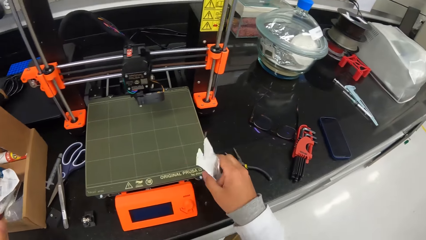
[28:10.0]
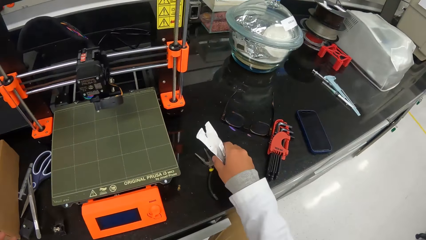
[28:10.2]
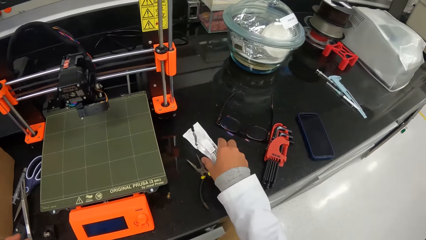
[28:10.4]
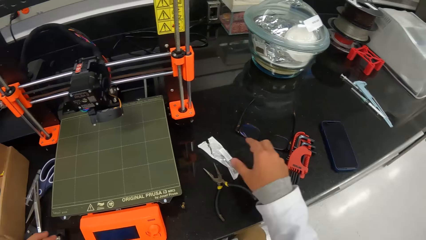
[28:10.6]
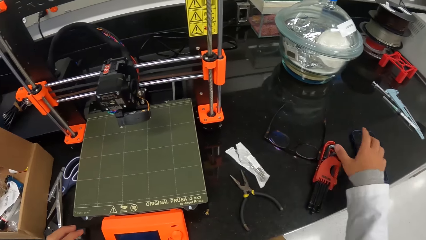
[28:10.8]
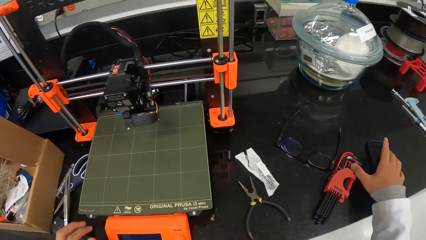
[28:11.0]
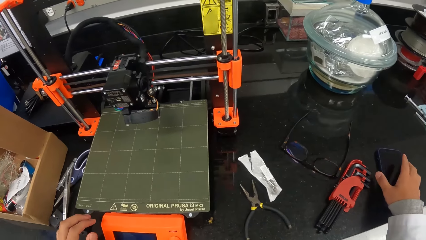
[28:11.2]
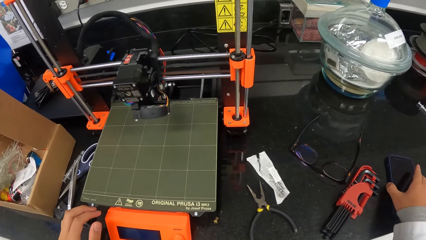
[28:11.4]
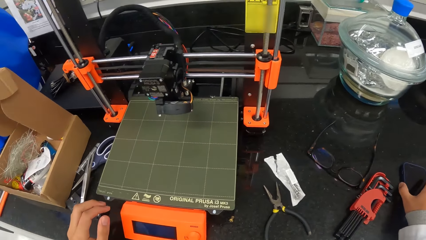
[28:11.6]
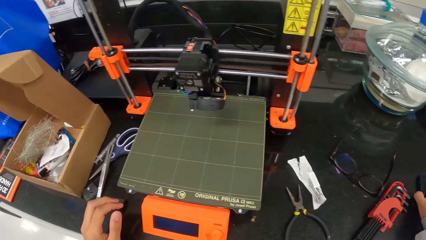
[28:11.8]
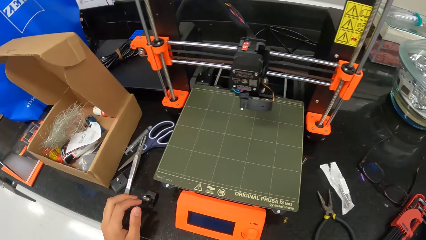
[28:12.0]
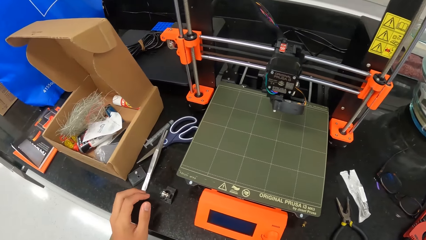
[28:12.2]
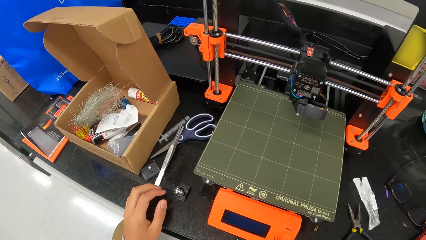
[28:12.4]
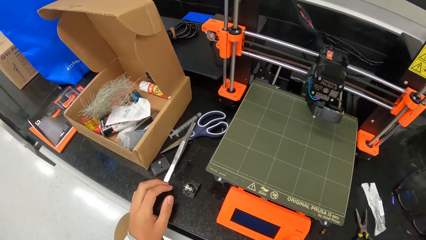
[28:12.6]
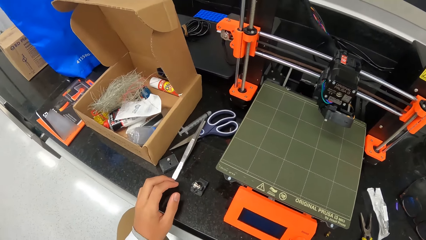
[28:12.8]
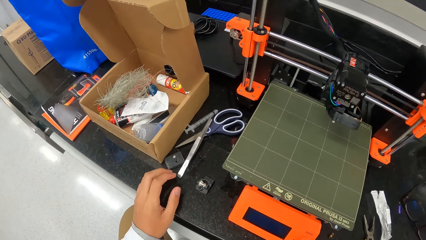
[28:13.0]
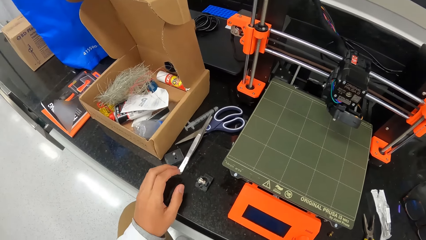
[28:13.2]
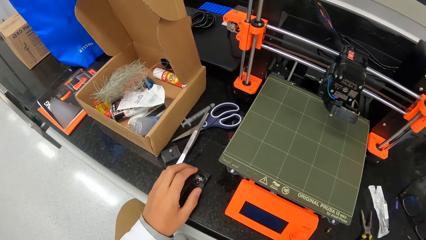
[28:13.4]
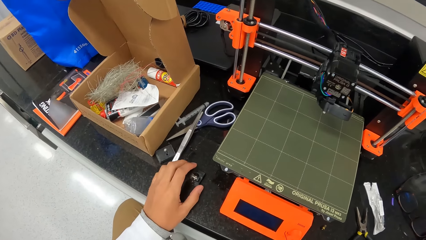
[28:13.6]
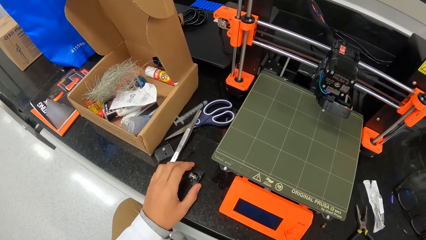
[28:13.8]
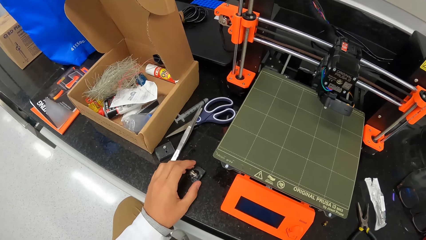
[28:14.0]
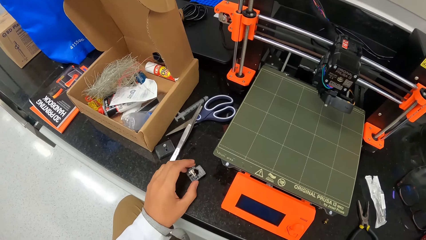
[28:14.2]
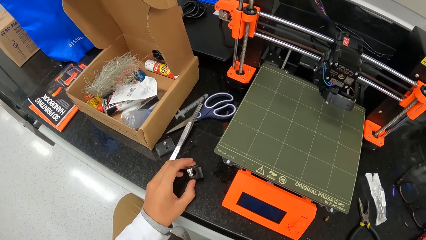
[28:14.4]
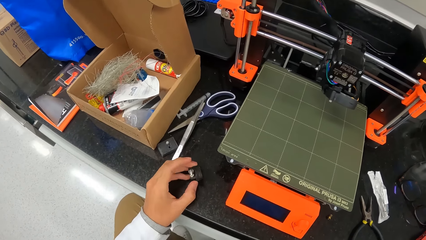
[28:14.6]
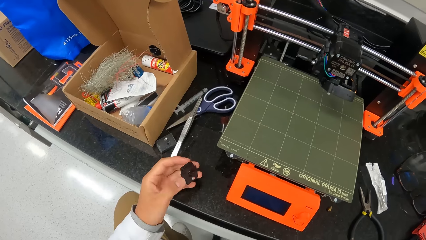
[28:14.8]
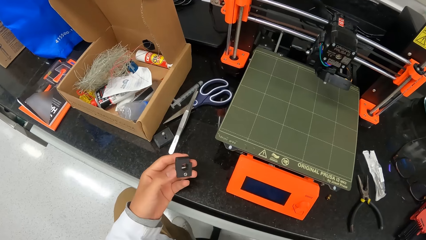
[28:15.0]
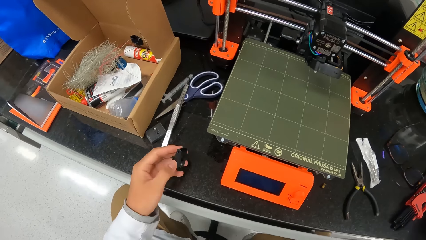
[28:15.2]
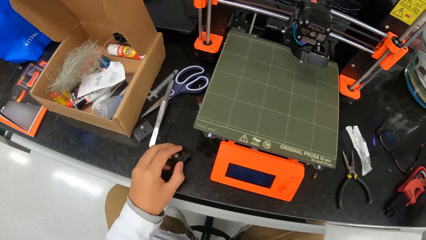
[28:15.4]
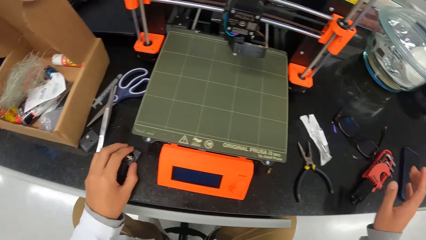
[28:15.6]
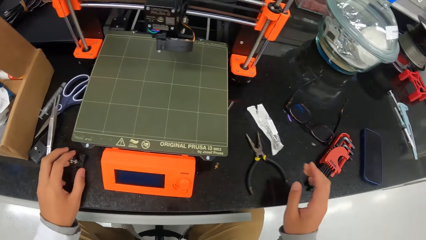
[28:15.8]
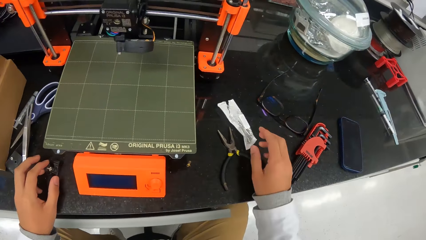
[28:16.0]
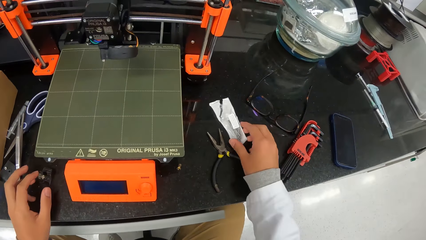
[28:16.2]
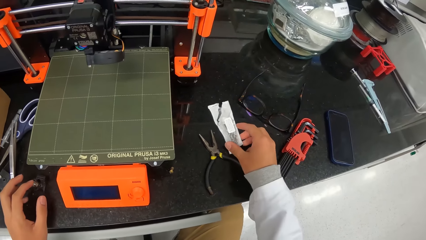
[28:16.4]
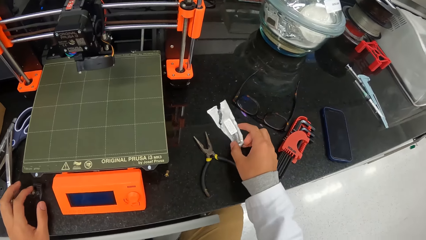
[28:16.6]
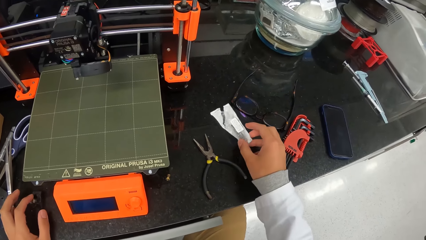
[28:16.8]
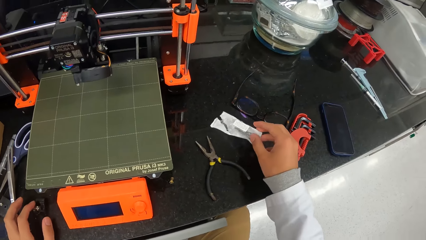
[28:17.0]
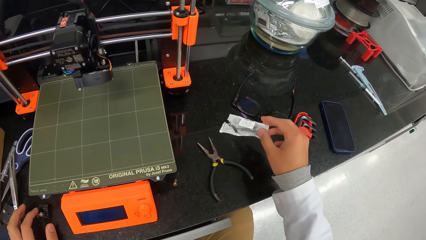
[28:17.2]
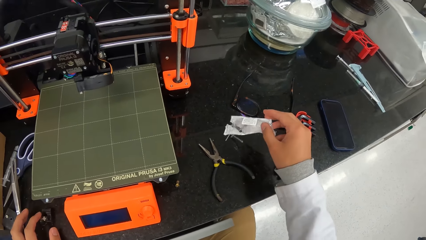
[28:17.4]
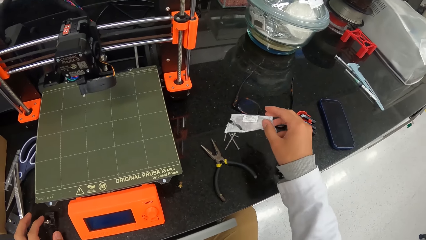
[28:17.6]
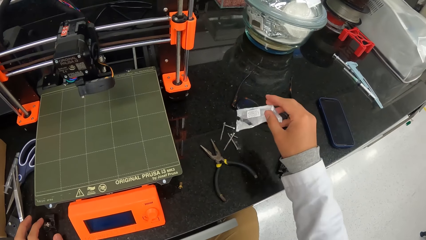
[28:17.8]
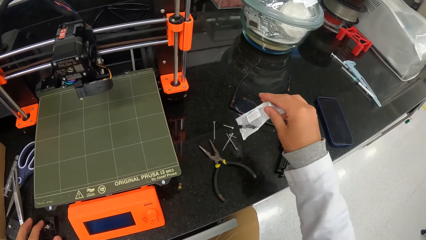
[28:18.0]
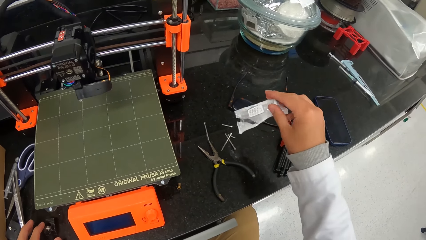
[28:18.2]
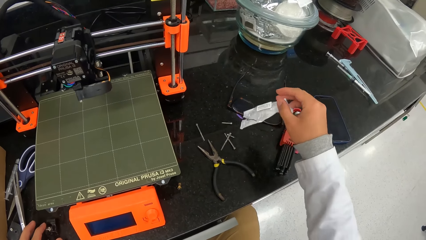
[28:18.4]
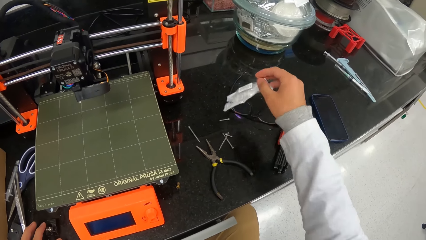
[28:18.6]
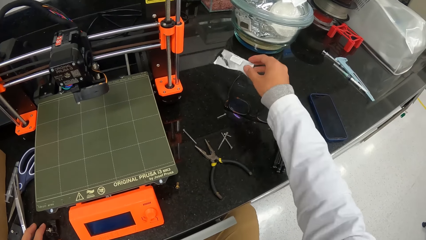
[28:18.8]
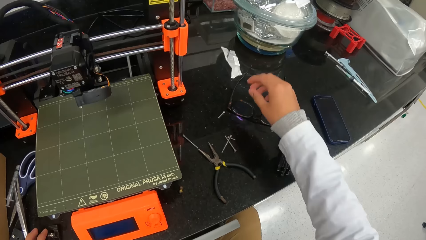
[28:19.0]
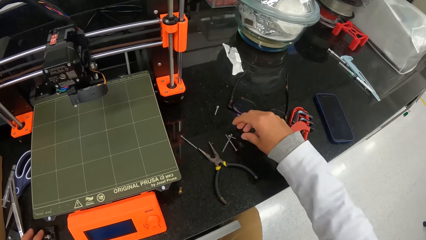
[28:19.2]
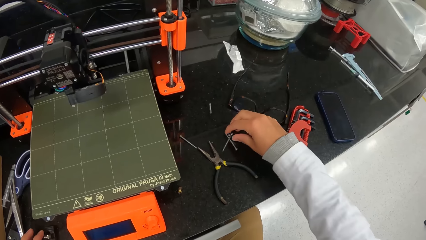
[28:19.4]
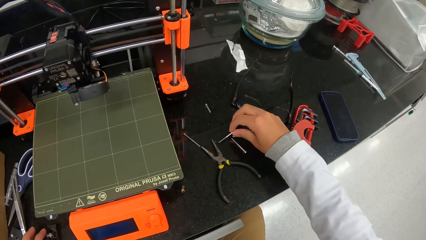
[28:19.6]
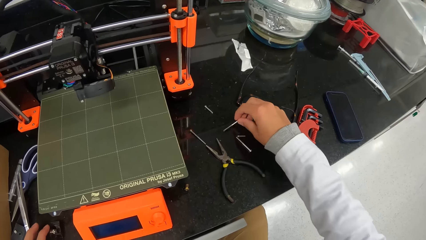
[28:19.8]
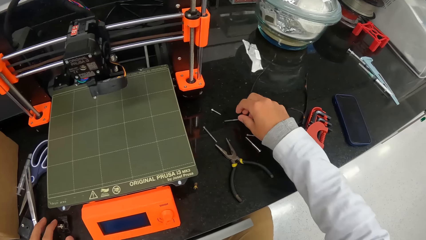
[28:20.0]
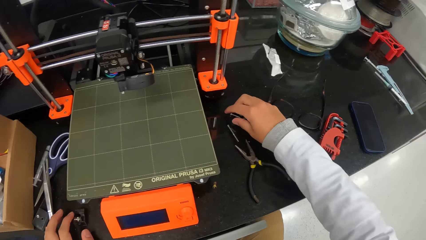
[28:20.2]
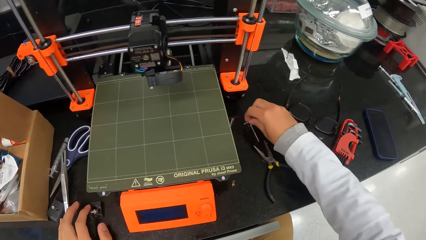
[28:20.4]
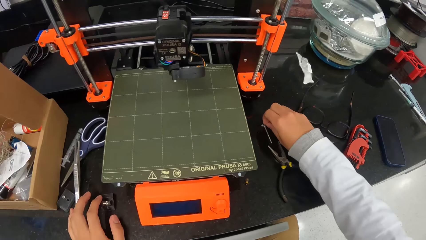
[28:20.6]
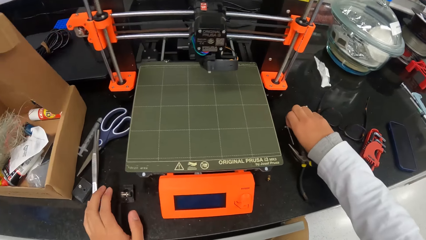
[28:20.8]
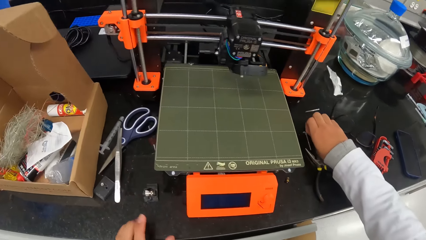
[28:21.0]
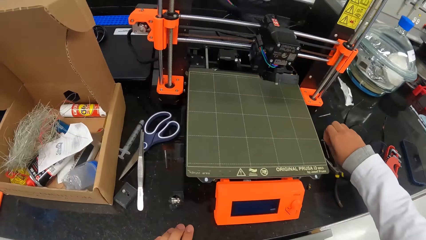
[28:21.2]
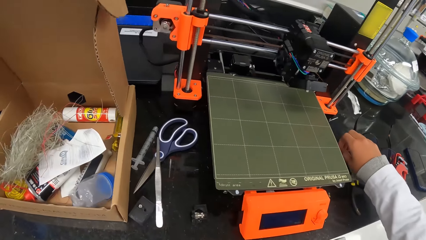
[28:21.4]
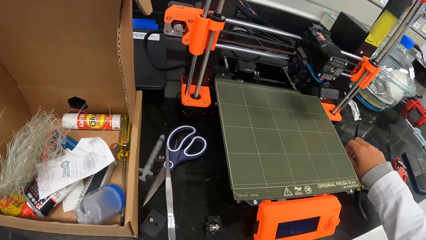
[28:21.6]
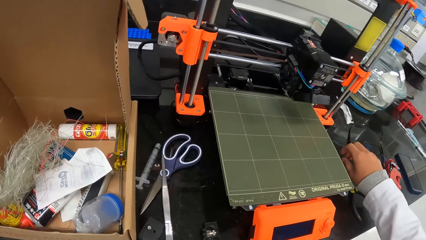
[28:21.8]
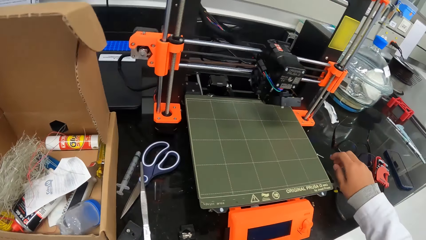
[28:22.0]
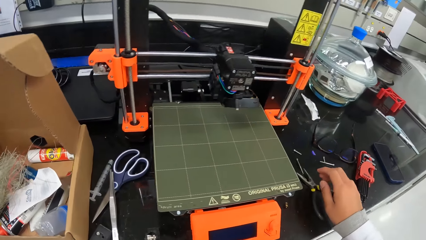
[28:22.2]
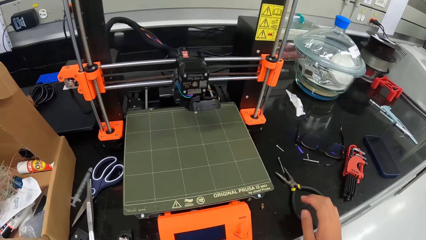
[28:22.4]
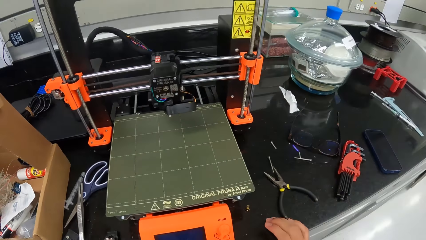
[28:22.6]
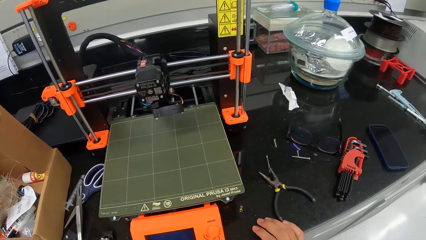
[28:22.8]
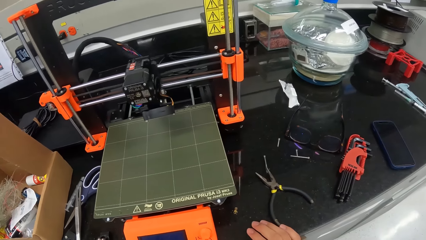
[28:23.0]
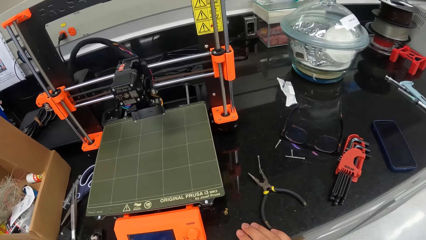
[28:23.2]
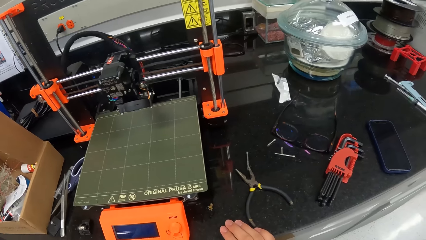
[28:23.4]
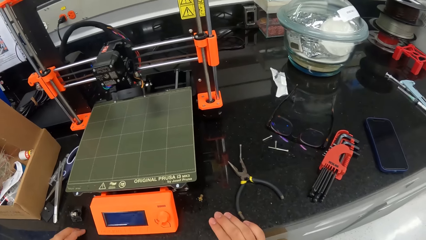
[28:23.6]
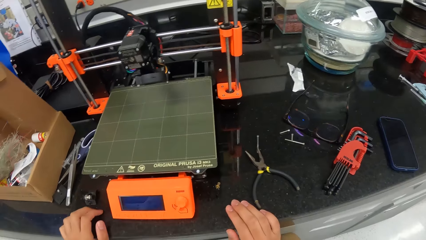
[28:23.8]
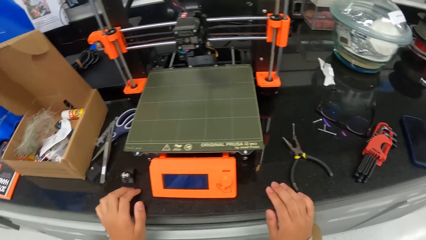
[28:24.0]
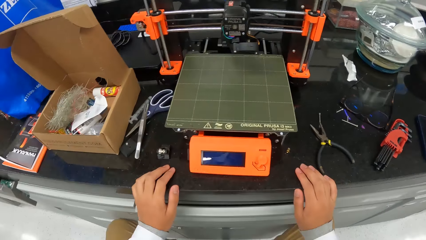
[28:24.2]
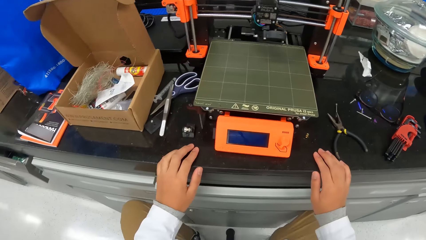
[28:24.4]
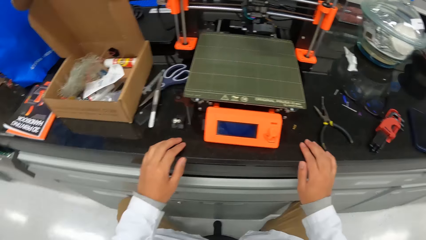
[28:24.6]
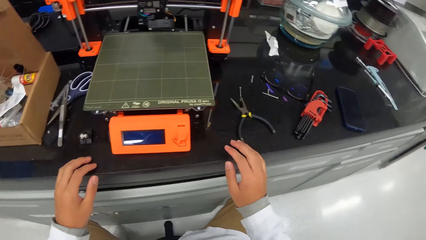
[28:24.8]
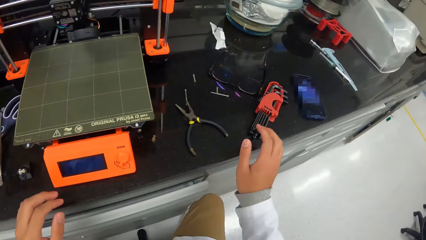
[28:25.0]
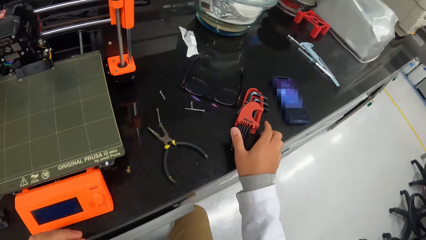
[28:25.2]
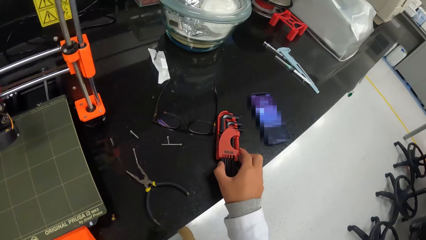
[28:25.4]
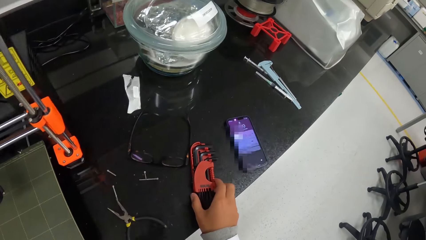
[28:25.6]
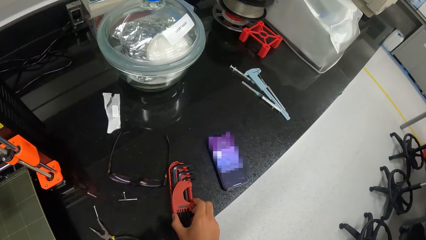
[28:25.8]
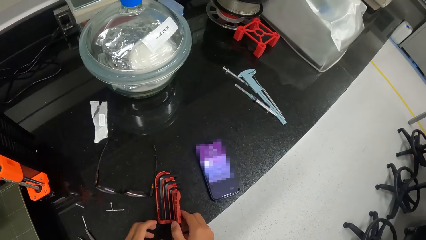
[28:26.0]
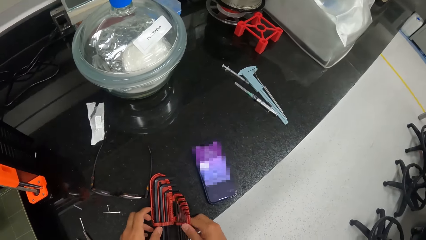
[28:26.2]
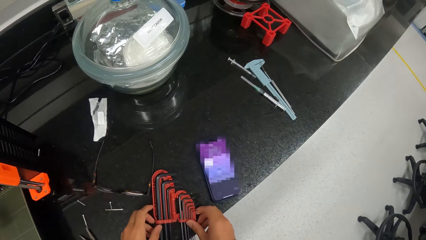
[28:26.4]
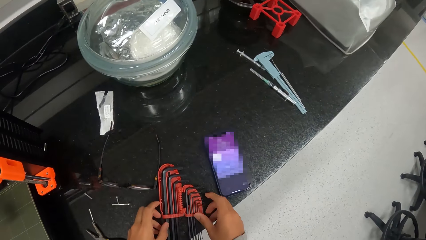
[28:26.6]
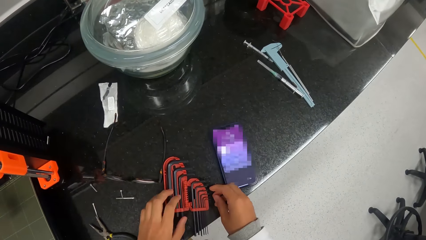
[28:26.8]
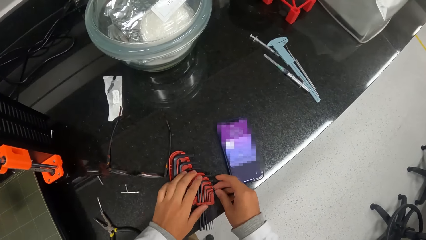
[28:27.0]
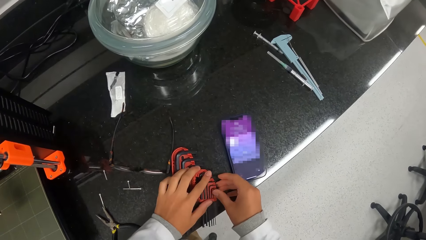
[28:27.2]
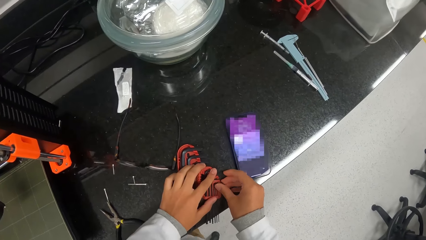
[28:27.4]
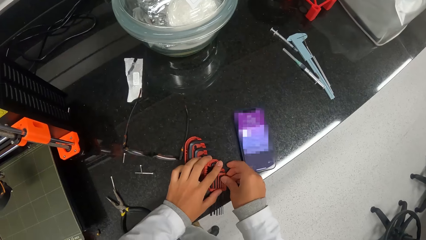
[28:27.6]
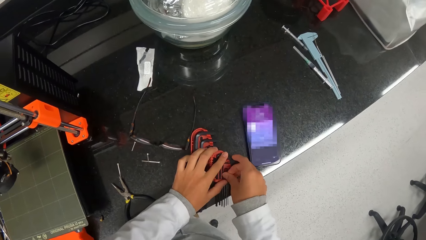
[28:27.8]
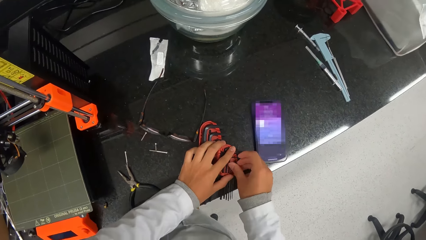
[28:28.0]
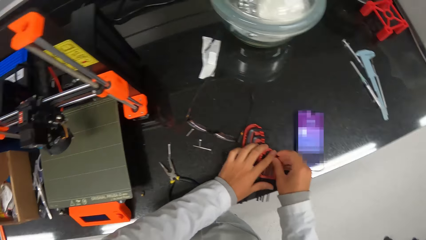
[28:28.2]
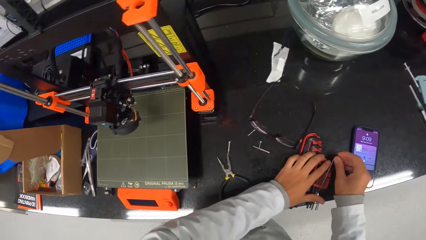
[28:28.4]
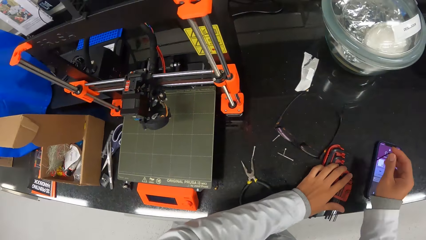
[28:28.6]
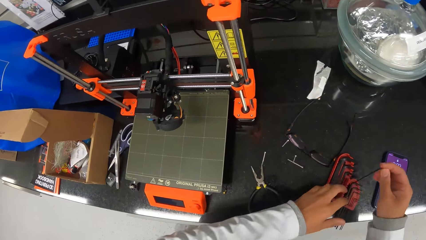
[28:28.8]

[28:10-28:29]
The camera wearer places the pack of screws in his right hand on the countertop. He touches the phone on the countertop with his right hand. He holds the phone. He picks up the plastic part from the countertop with his left hand. He holds something. He places the plastic part in his left hand on the countertop. He pours the screws in the pack on the countertop with his right hand. He holds a paper. He shakes screws off the paper. He drops the pack of screws on the countertop. He moves a screw on the countertop with his right hand. He takes the screw. He holds the edge of the surface. He moves the set of hex keys on the countertop with his right hand. He opens the set of hex keys on the countertop with his right hand. He places his left hand on the set of hex keys on the countertop. He removes a hex key from the set of hex keys on the countertop with his right hand.
